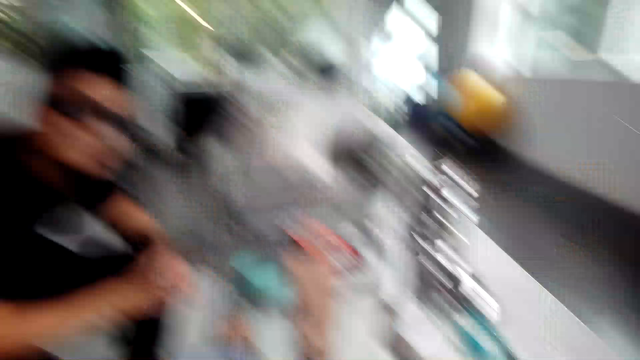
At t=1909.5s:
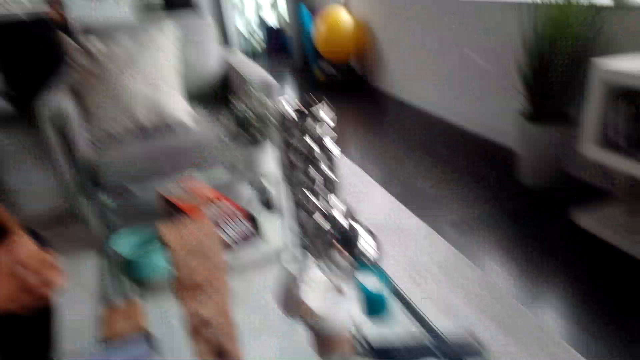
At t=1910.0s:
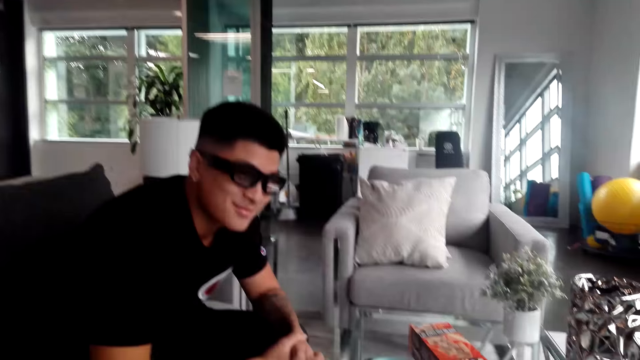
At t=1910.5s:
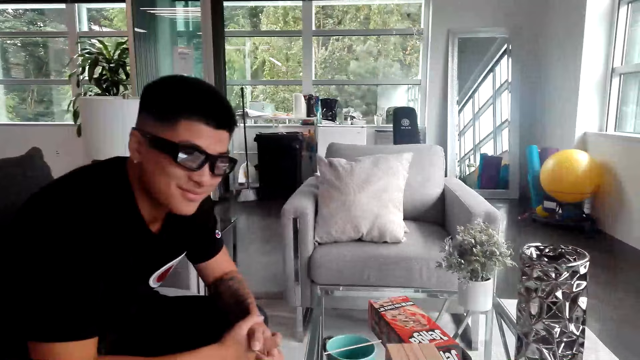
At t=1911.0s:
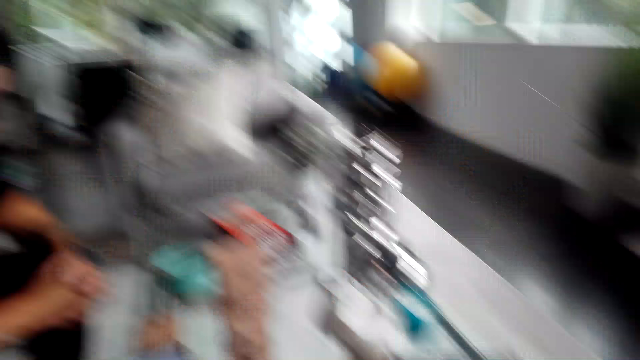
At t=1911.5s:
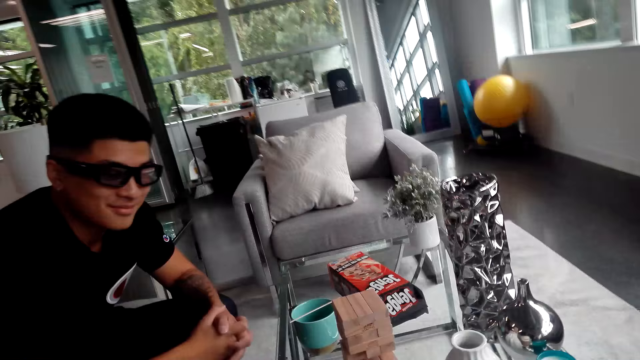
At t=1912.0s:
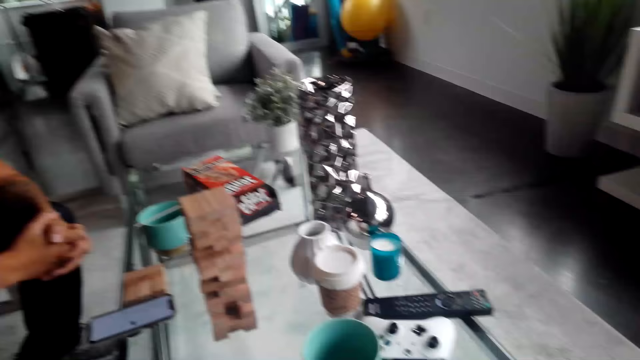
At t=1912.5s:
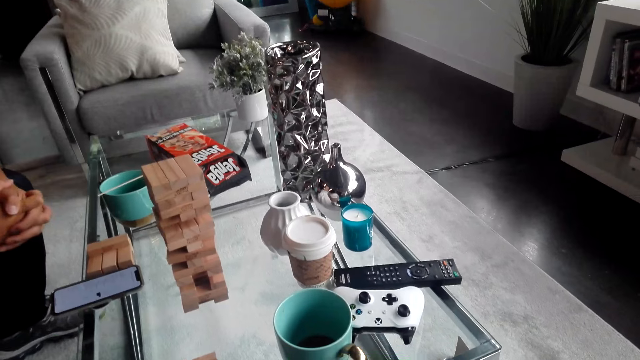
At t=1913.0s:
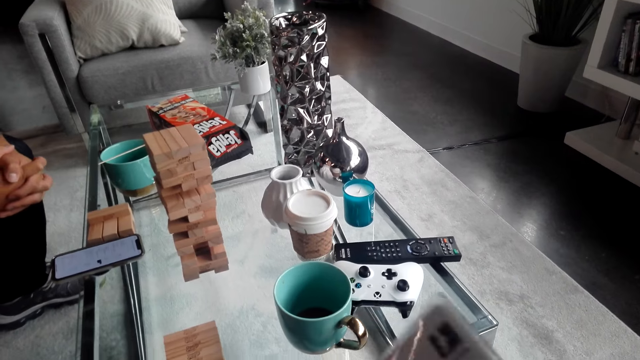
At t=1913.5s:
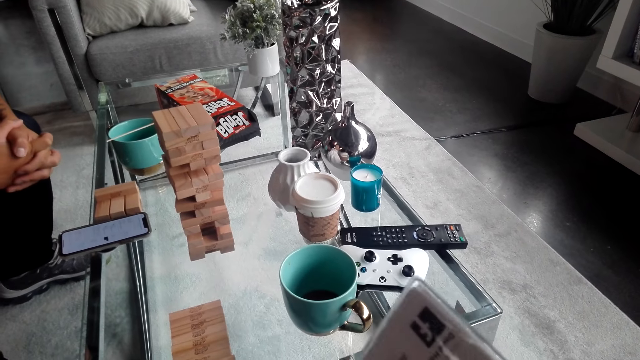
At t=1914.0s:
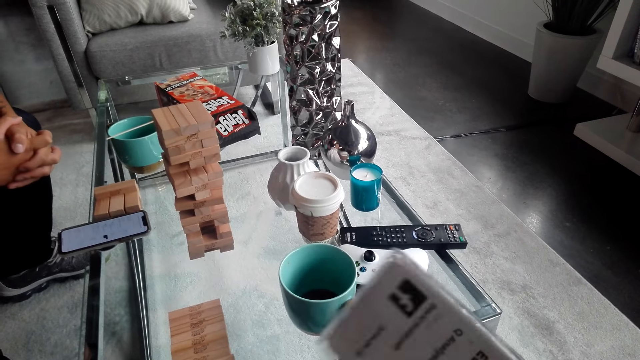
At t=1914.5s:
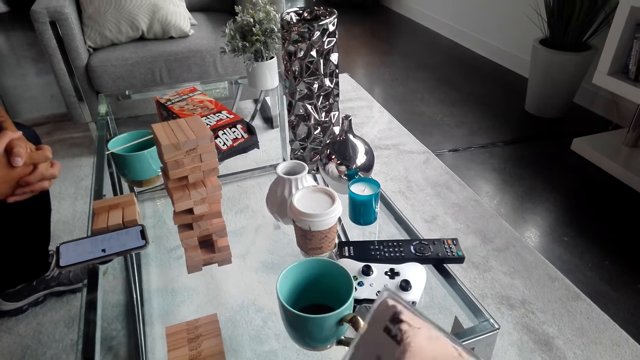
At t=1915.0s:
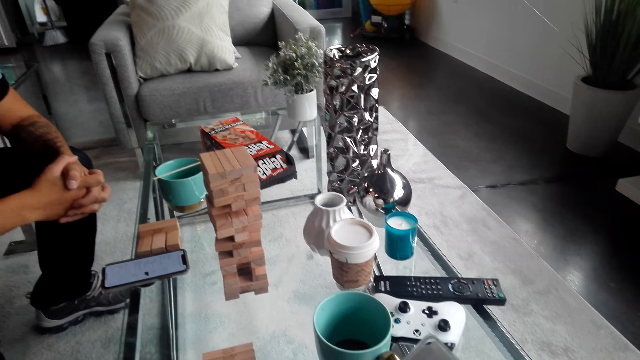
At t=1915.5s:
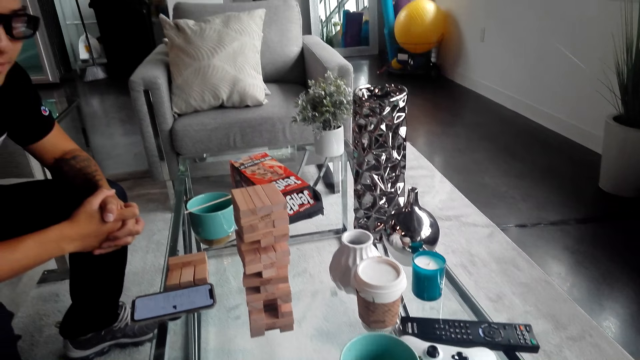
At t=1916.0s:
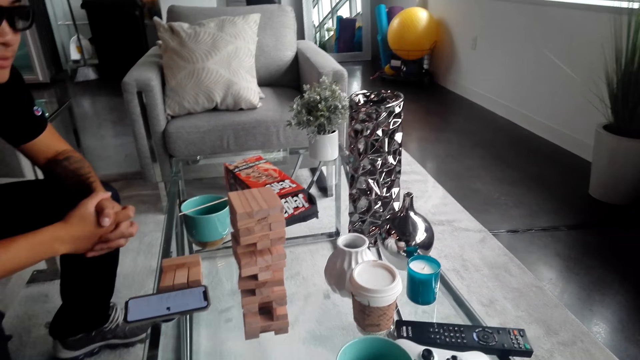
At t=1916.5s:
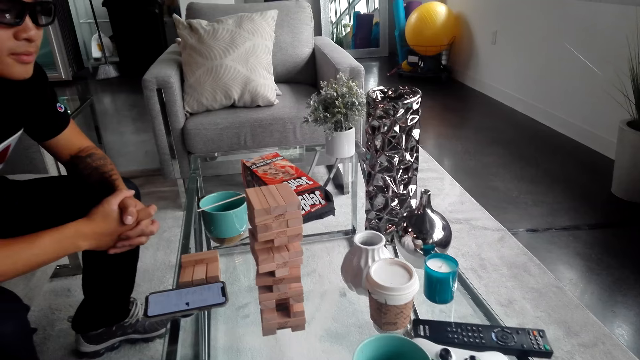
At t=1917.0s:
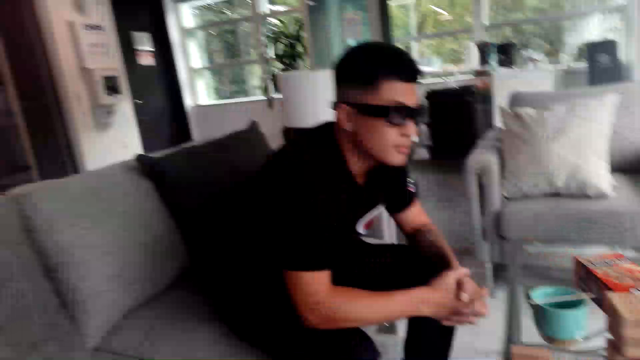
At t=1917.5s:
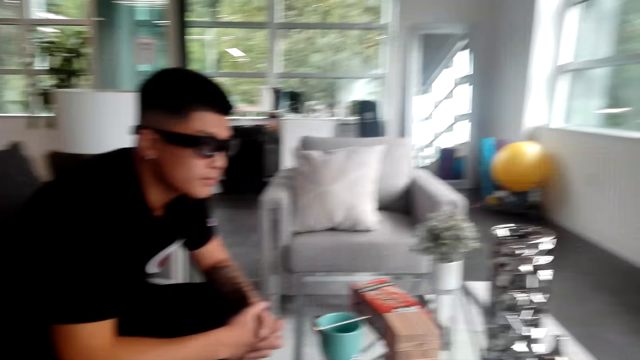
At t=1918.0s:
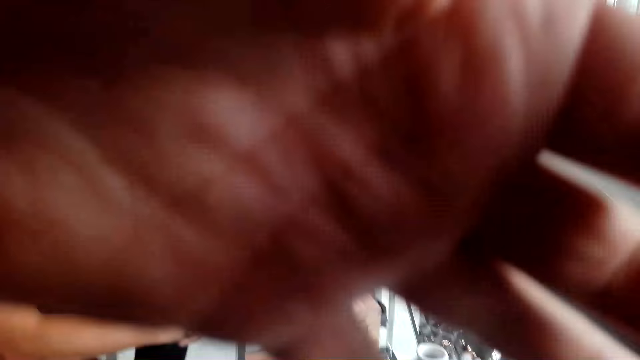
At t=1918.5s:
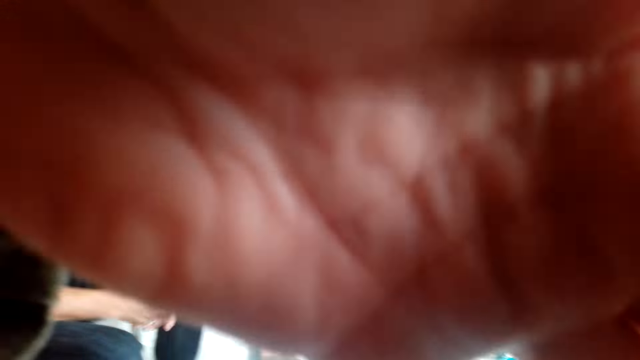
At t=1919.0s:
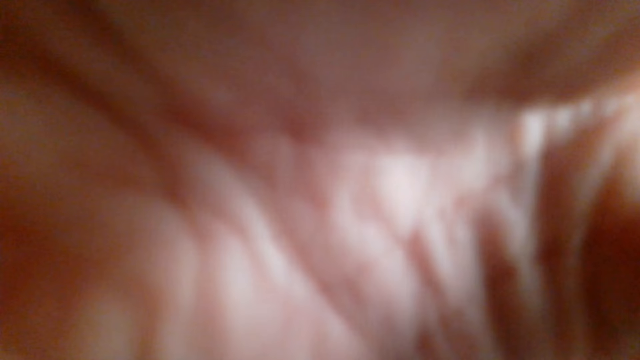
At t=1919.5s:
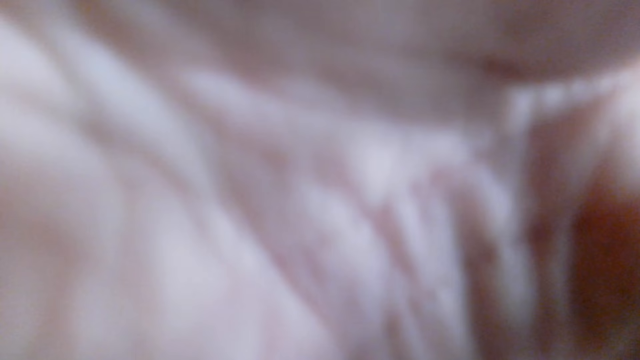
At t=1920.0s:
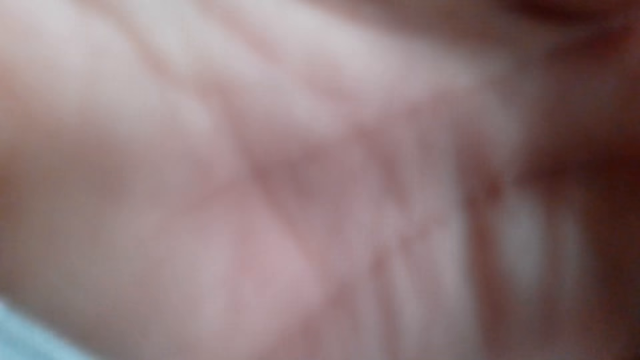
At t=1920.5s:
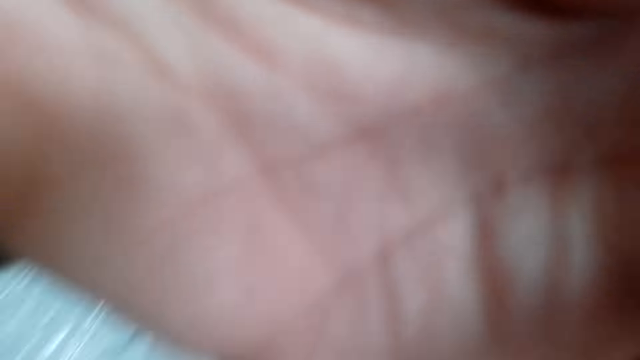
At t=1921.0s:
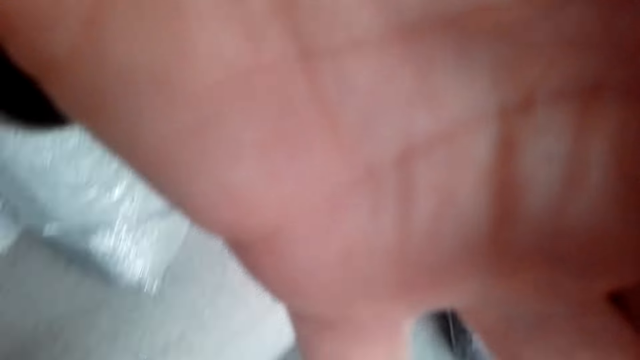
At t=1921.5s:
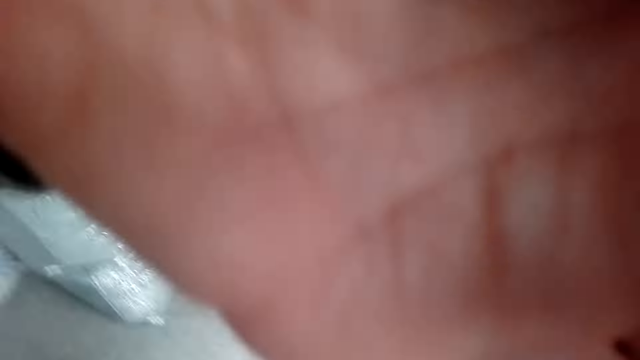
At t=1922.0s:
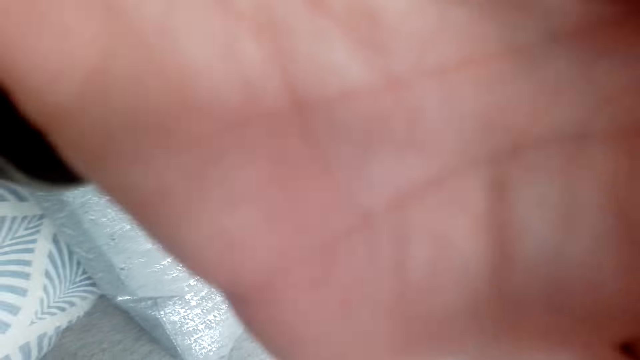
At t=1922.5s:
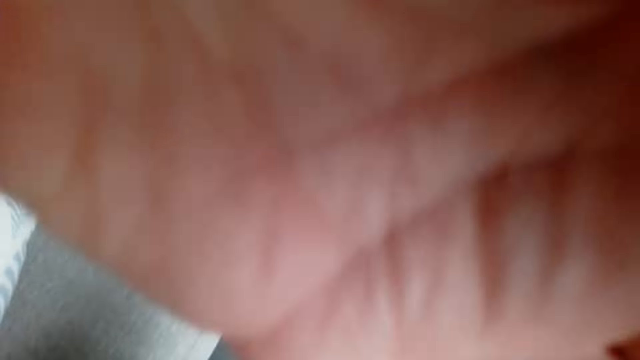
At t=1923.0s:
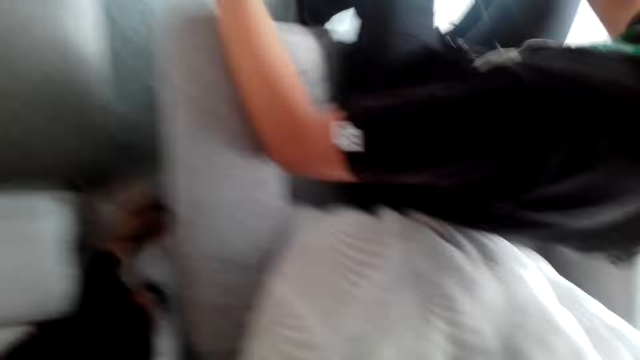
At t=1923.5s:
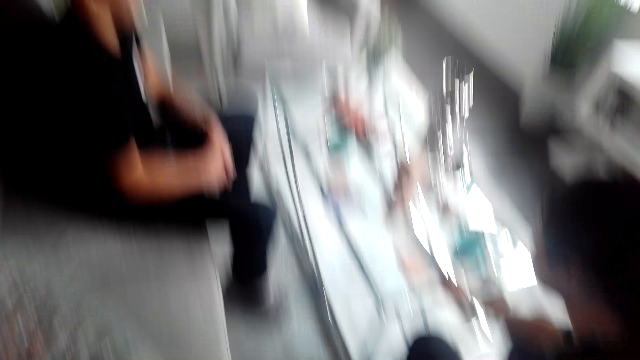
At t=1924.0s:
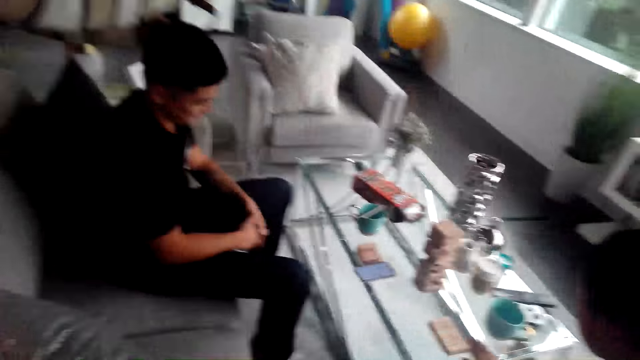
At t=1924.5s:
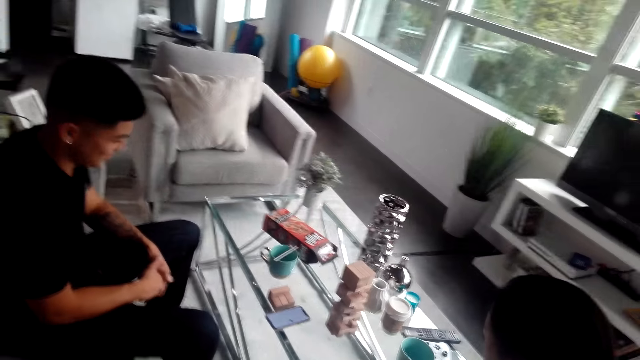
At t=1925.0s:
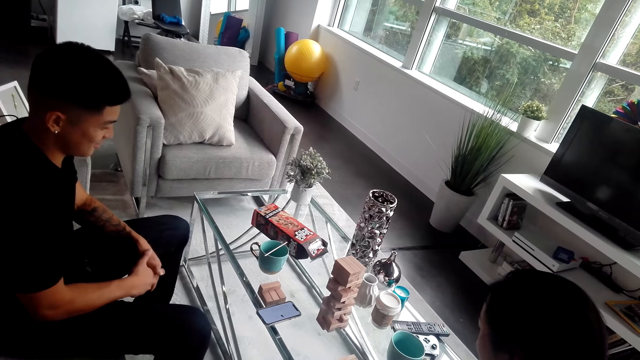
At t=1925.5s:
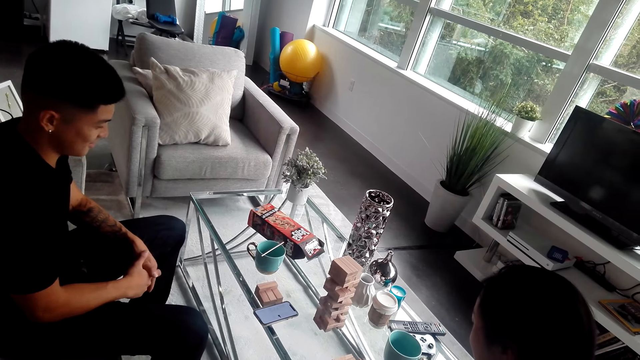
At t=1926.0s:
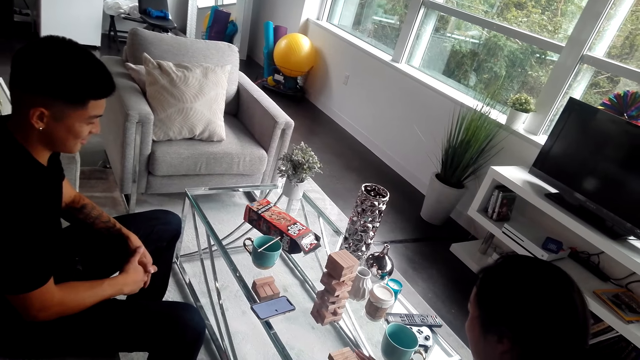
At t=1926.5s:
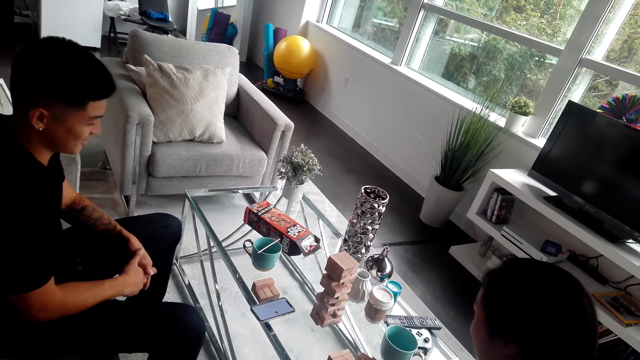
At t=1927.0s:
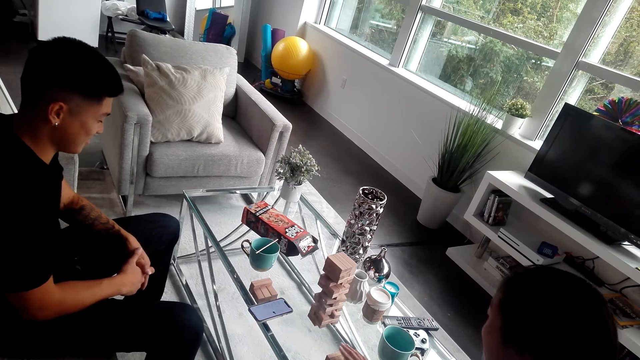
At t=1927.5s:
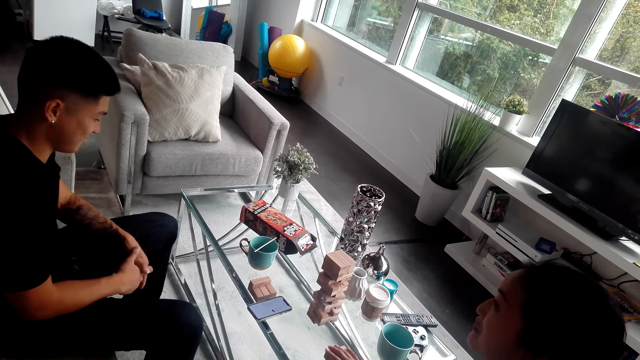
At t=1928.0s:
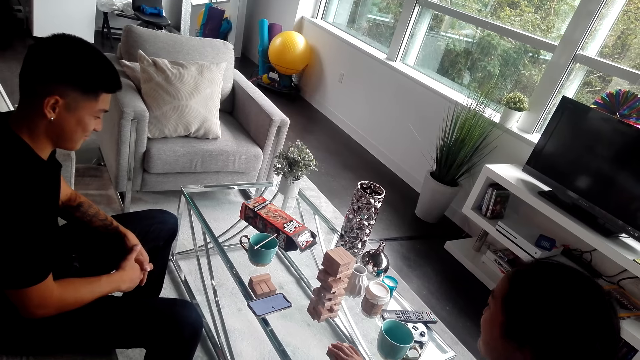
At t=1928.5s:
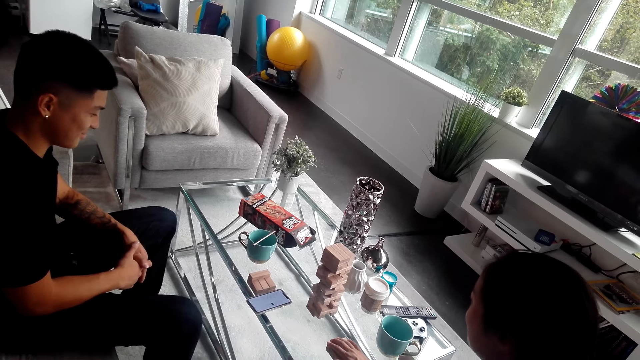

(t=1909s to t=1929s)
The camera wearer adjusts a packet or card in the hands. They move the hand to the camera. A person removes the camera on the camera wearer's head. Another person removes a camera on a third person's head. The camera wearer moves the hand on the card. A woman converses with the third person and the first person.
